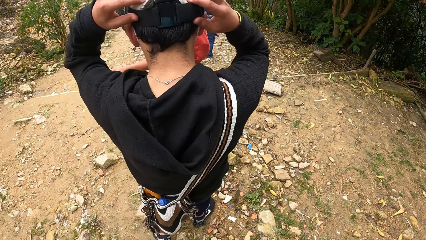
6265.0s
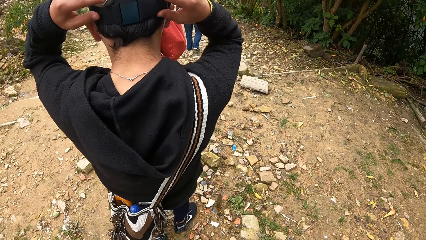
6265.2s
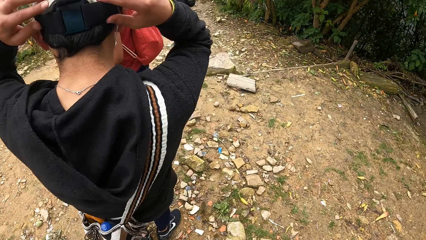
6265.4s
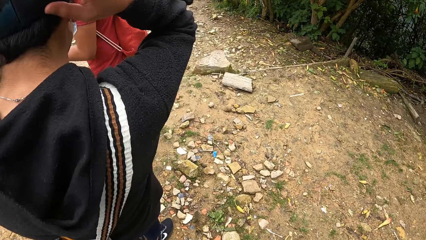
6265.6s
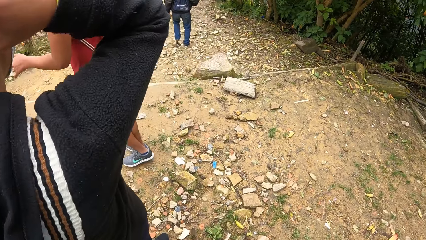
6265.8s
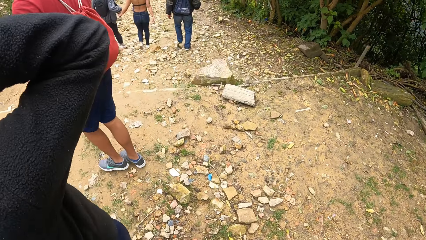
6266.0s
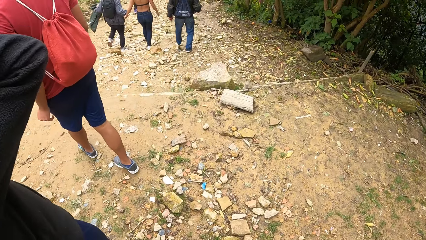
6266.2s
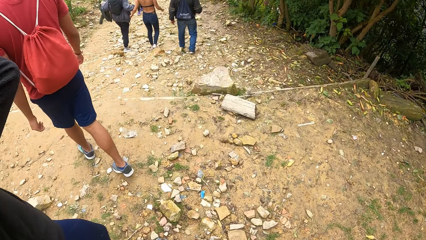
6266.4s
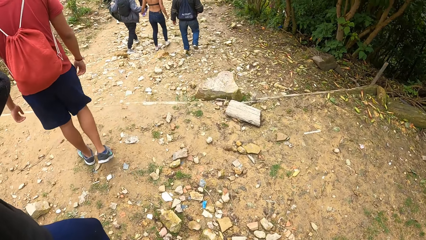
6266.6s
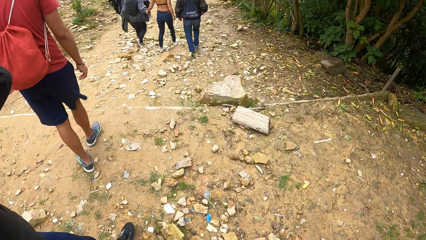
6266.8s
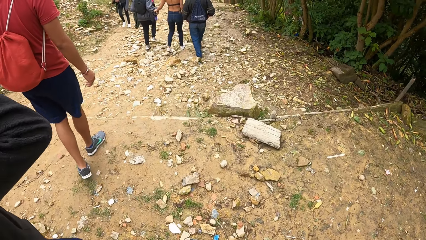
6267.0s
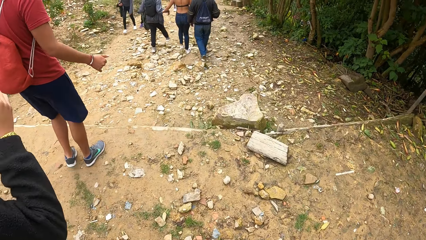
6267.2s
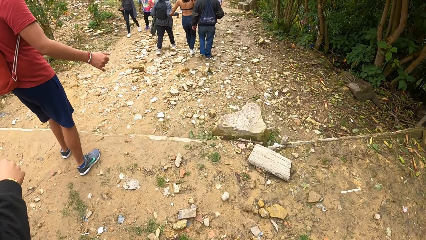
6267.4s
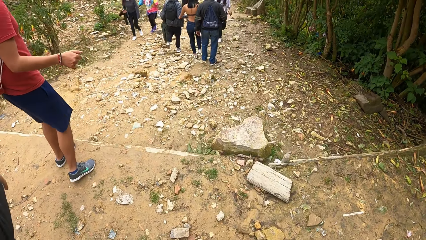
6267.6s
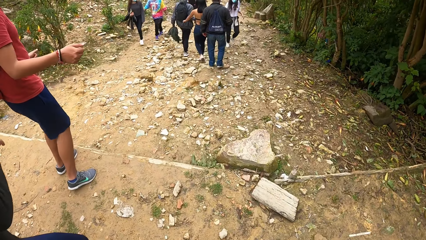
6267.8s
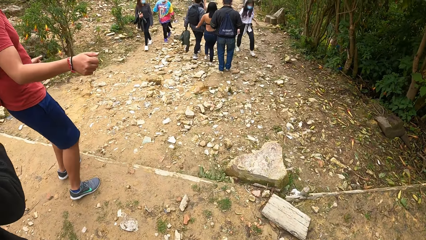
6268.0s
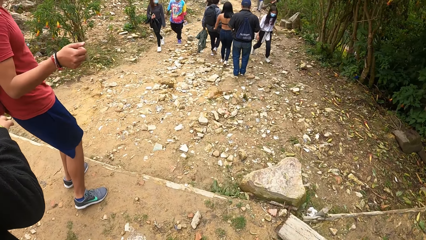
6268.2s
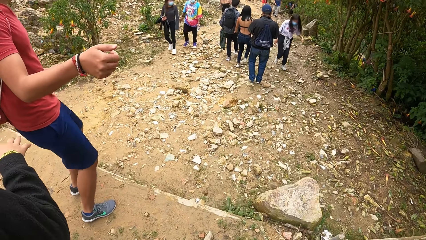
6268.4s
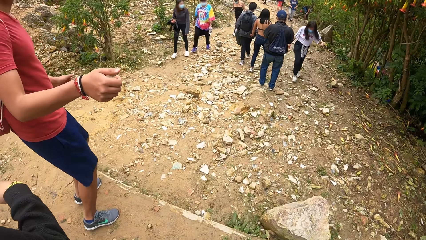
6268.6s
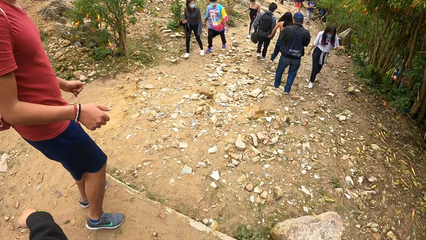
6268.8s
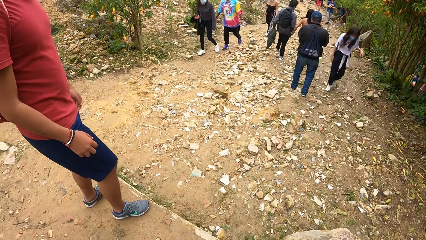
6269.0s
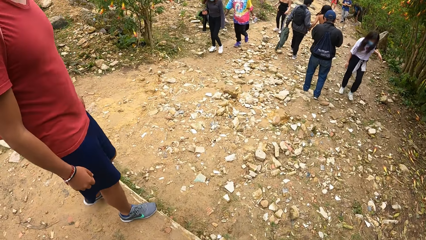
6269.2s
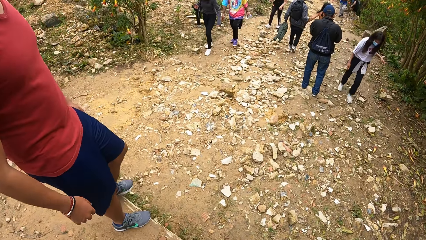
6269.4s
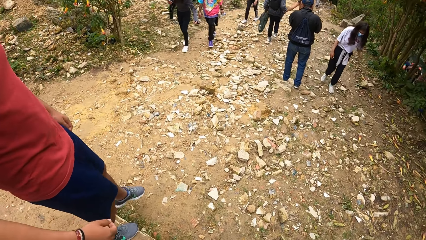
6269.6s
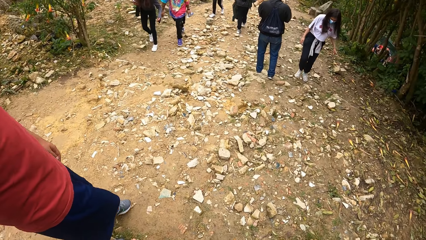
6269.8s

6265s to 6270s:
The man adjusts his camera with both hands.

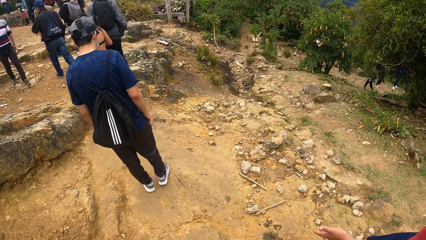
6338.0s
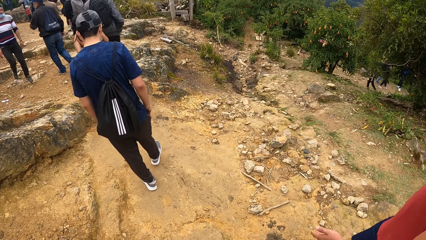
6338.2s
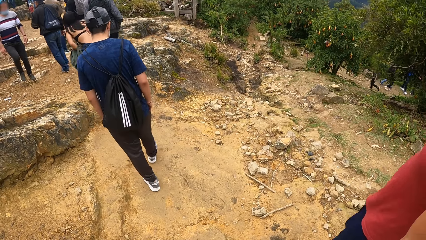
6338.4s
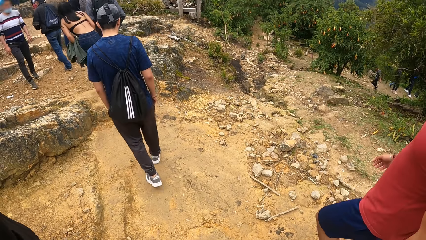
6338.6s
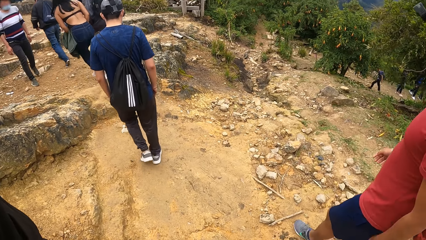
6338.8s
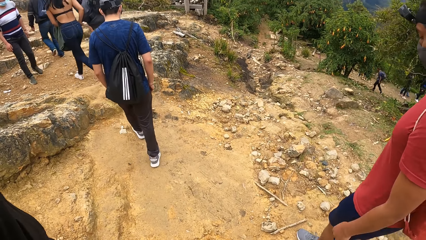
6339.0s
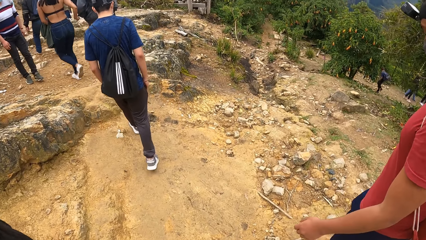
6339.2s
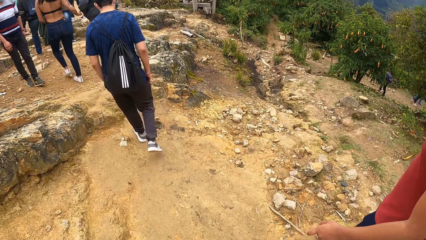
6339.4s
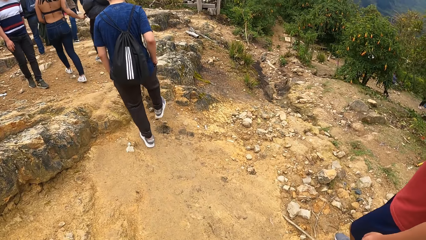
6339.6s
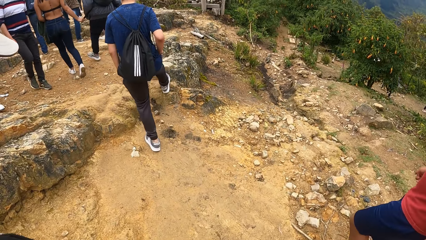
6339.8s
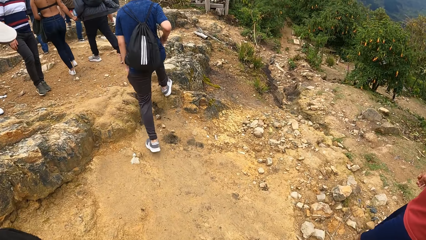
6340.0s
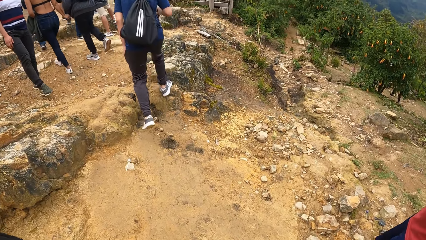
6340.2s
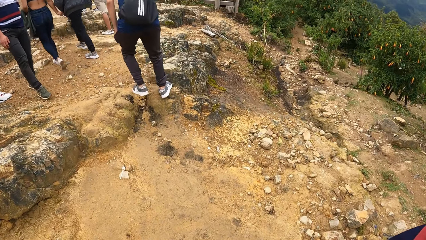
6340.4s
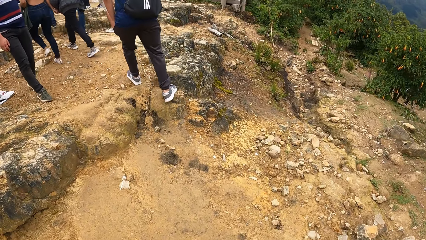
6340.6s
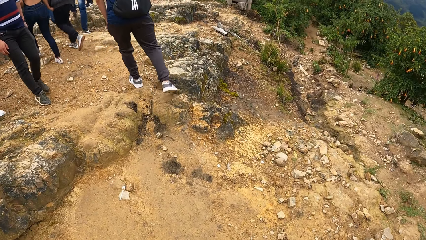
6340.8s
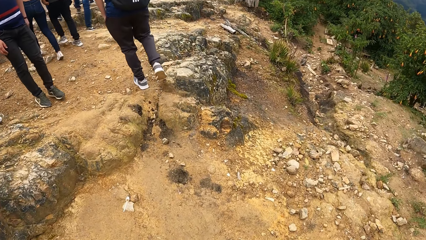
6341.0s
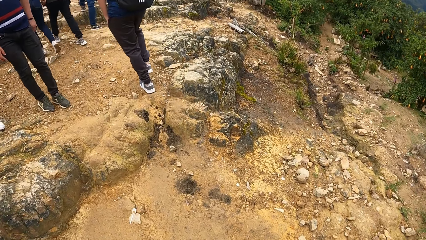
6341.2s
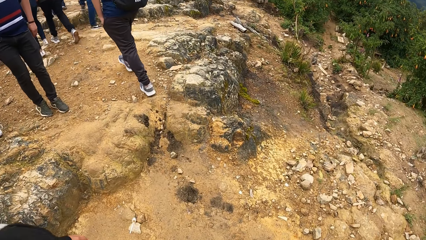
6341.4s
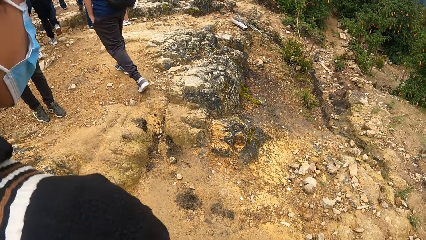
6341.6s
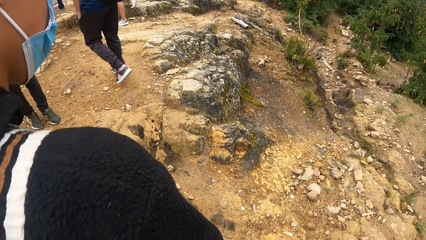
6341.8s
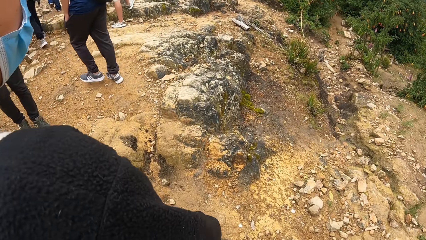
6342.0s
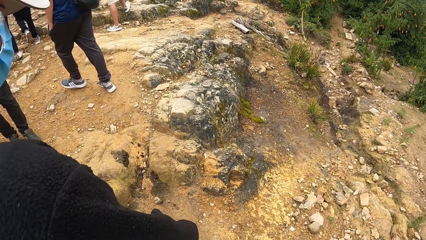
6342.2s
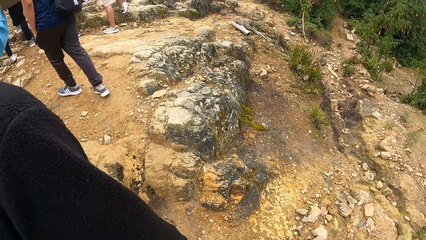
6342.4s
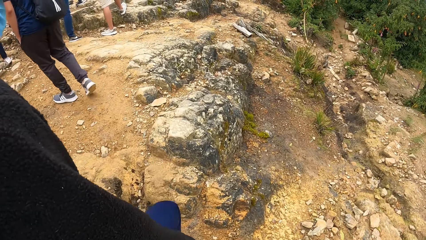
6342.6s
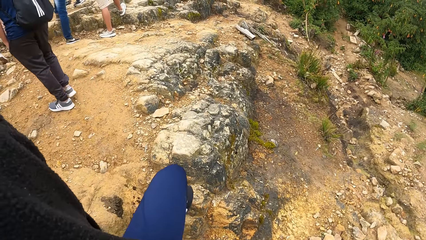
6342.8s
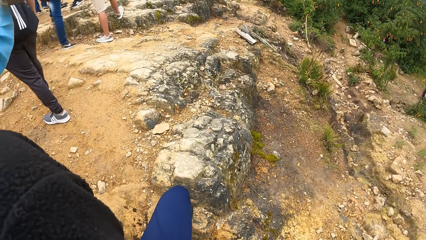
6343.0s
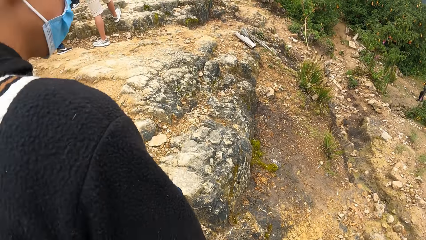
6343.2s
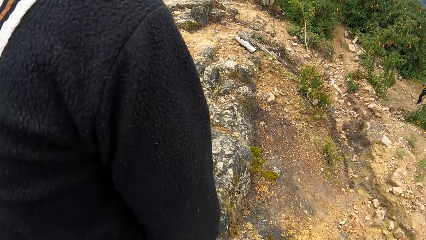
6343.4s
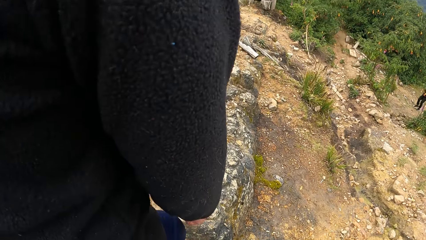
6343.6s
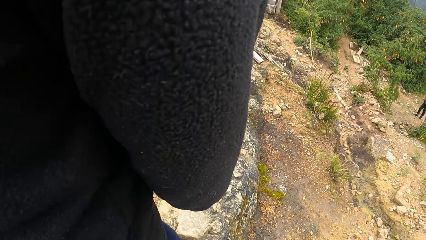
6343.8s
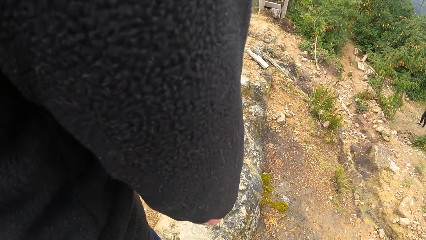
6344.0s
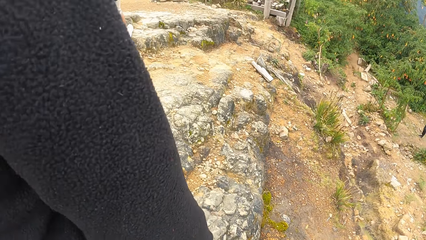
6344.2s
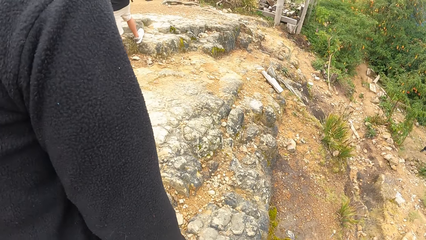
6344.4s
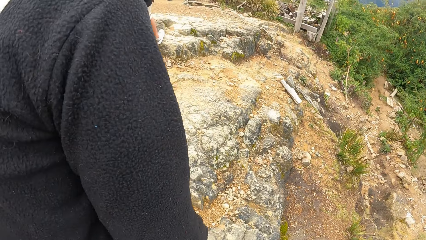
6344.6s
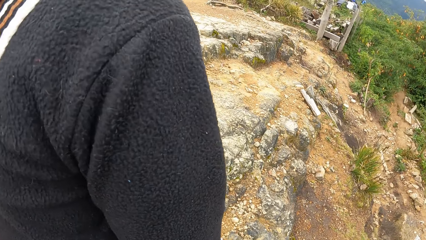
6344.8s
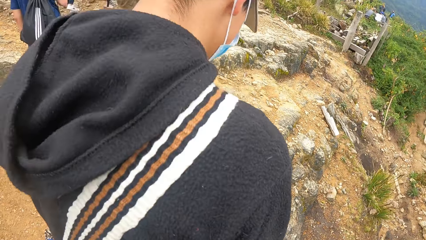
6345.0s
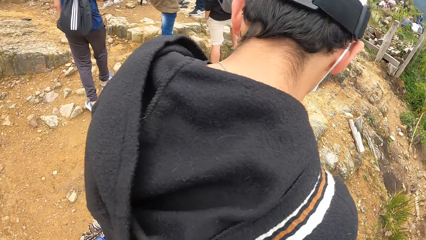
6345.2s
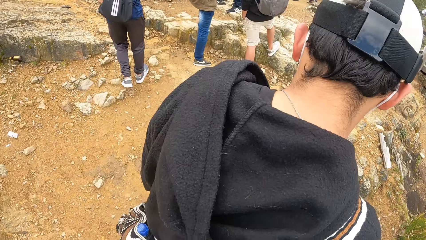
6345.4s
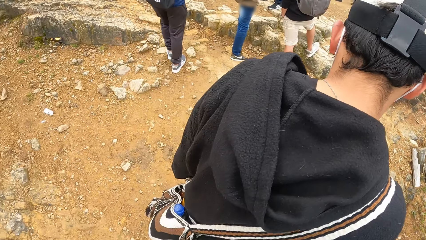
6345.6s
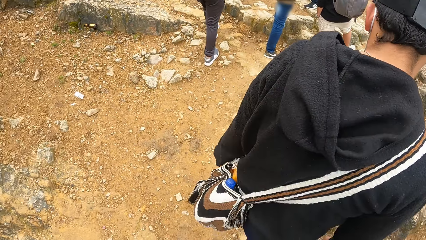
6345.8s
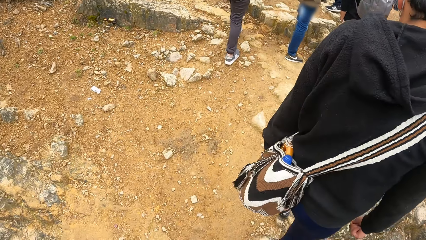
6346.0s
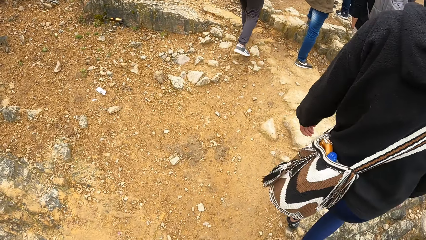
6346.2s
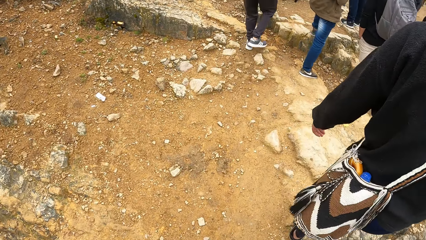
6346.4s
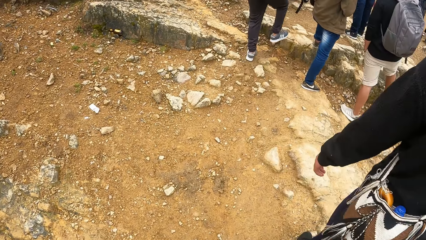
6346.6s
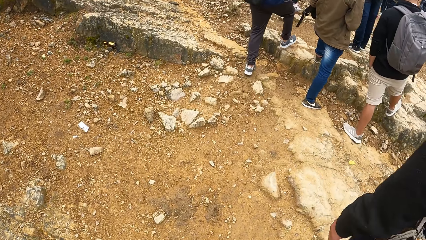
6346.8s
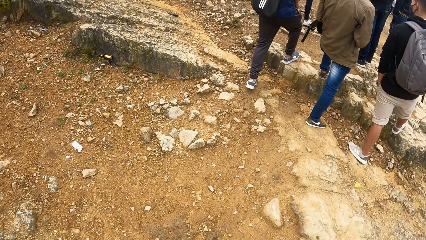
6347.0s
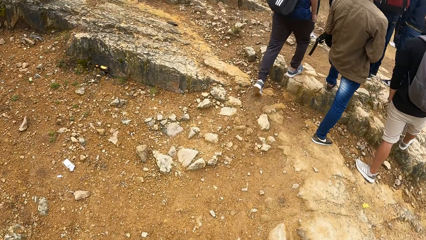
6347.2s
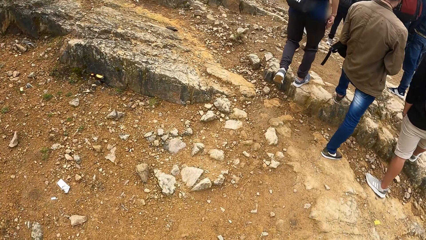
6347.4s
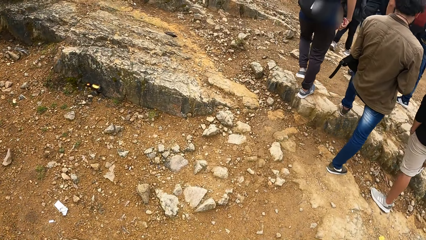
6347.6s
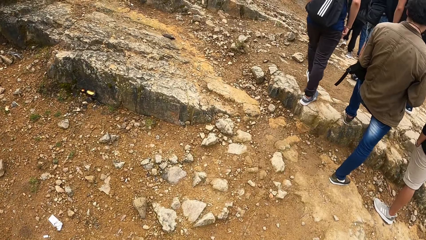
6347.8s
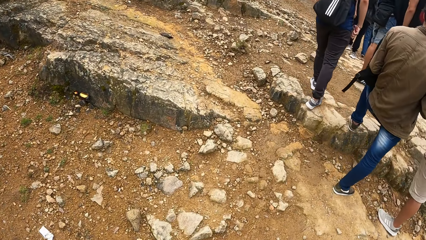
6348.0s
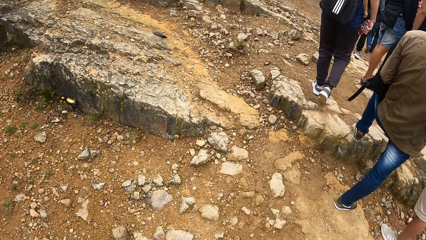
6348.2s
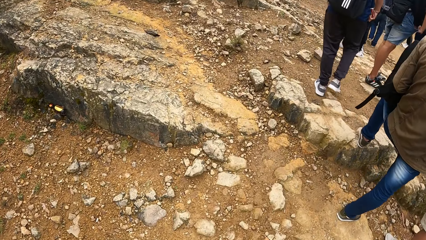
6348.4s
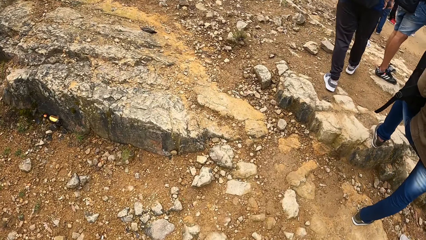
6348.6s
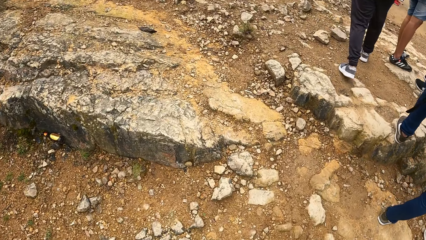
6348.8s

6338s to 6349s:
A man walks through the path. The camera wearer, another man and a third man walk through the path.
